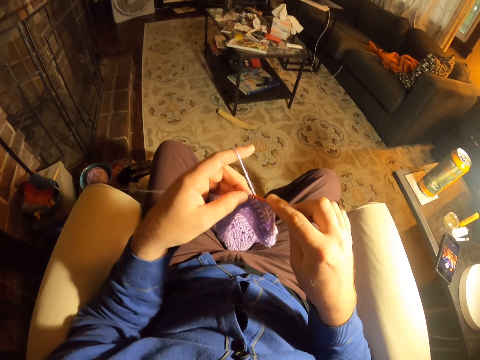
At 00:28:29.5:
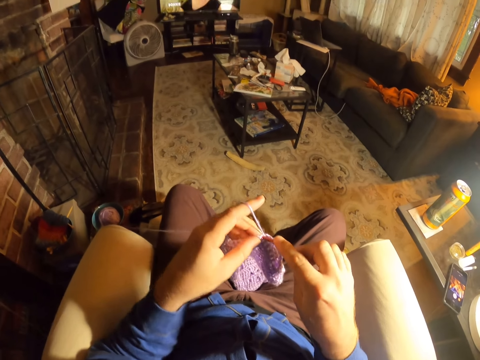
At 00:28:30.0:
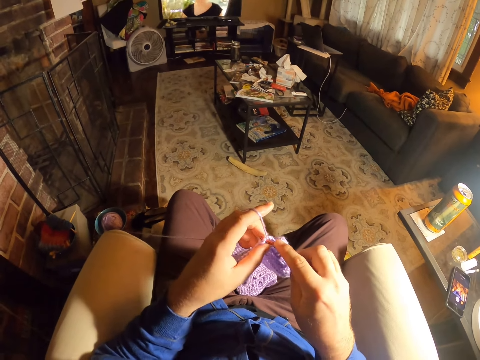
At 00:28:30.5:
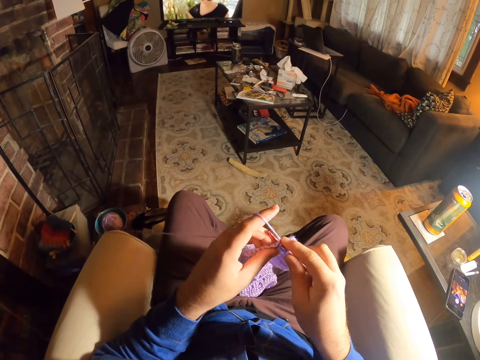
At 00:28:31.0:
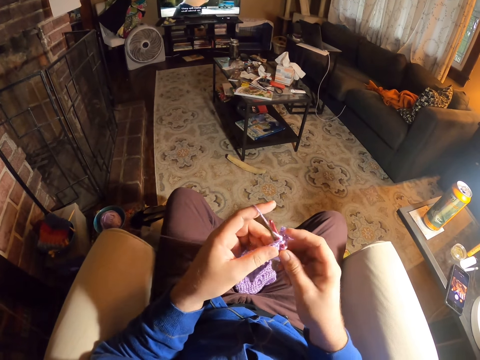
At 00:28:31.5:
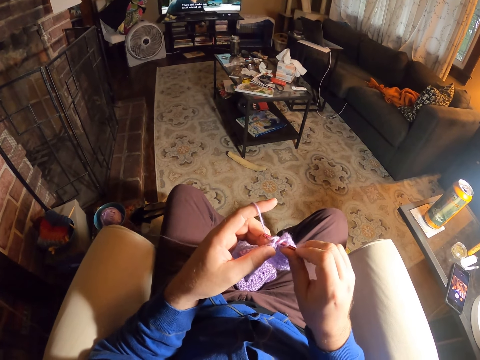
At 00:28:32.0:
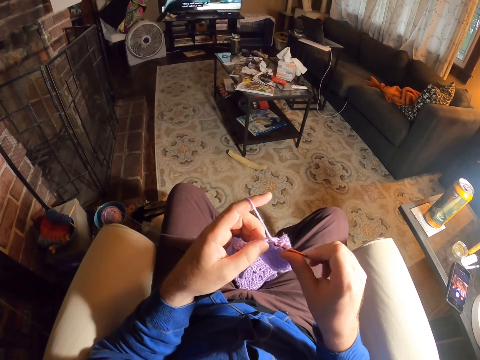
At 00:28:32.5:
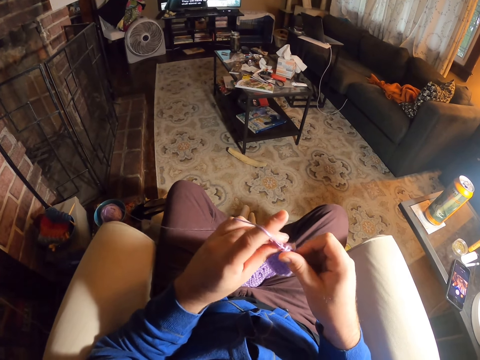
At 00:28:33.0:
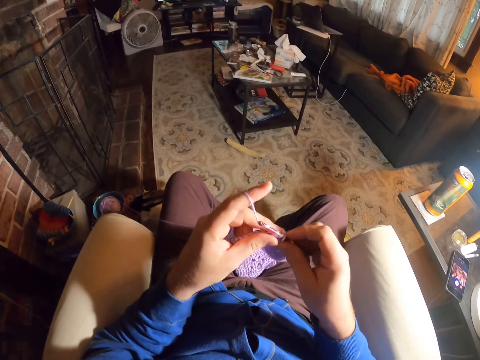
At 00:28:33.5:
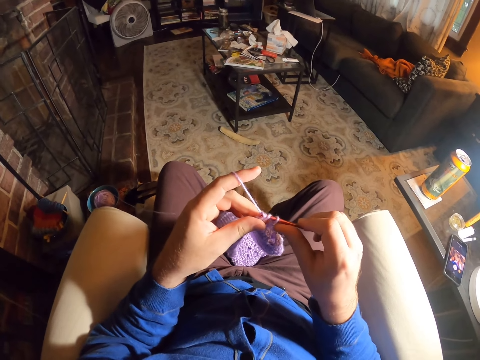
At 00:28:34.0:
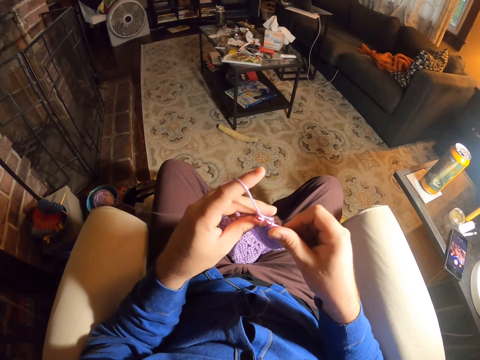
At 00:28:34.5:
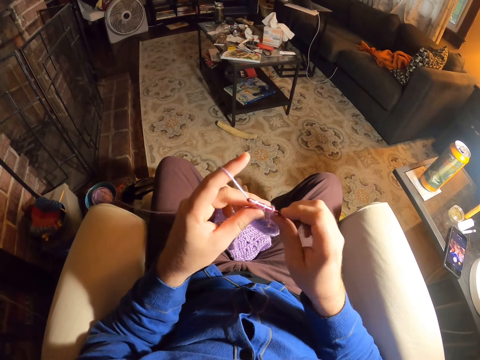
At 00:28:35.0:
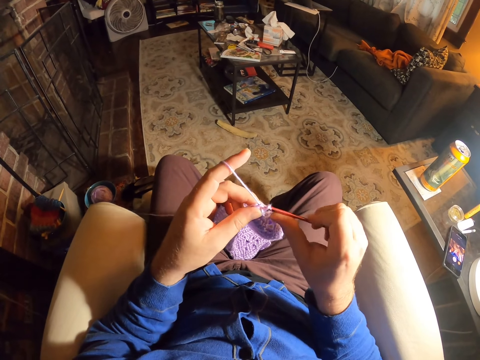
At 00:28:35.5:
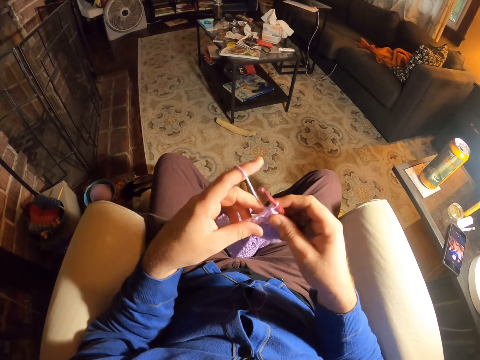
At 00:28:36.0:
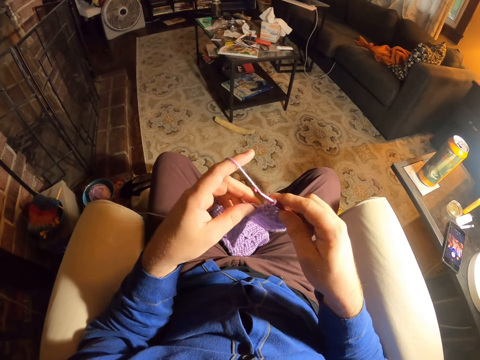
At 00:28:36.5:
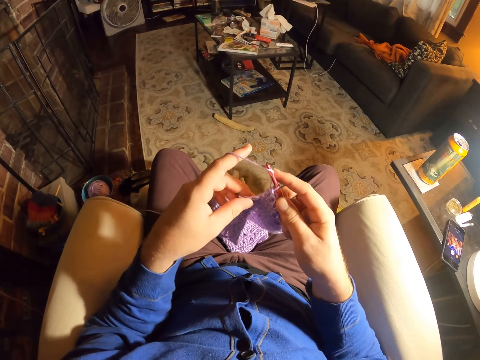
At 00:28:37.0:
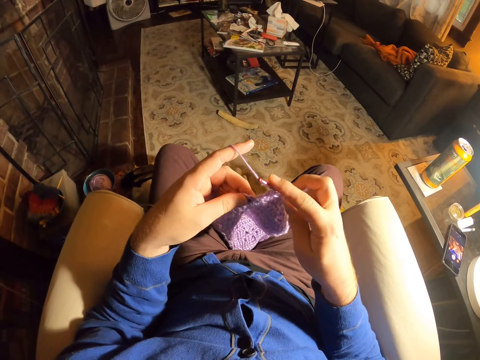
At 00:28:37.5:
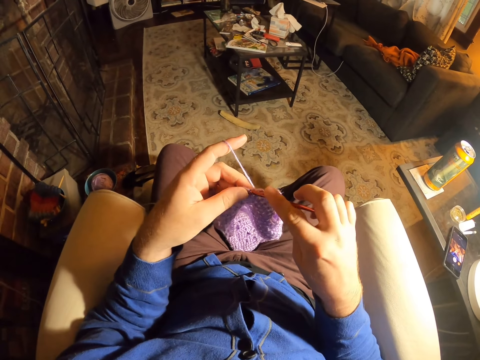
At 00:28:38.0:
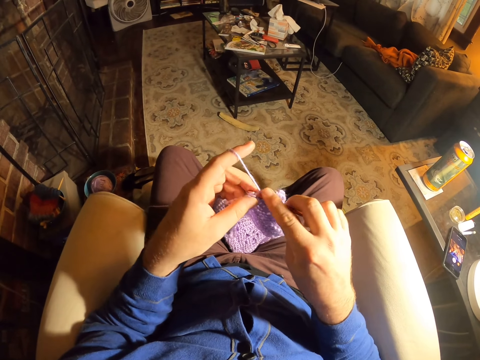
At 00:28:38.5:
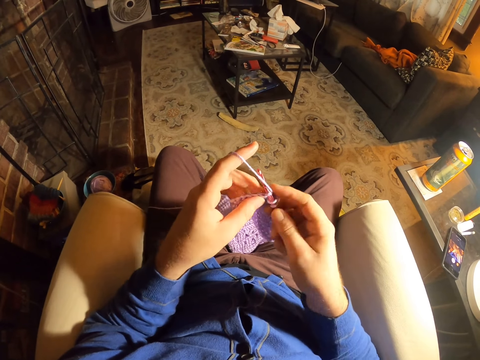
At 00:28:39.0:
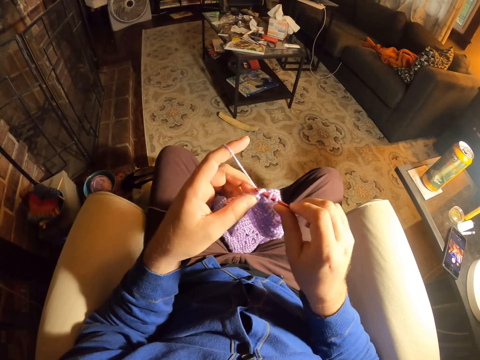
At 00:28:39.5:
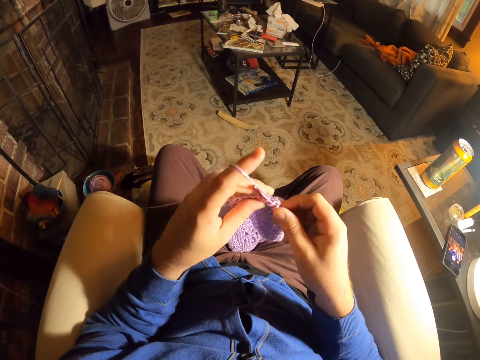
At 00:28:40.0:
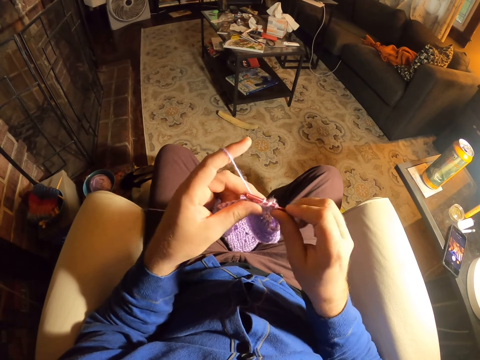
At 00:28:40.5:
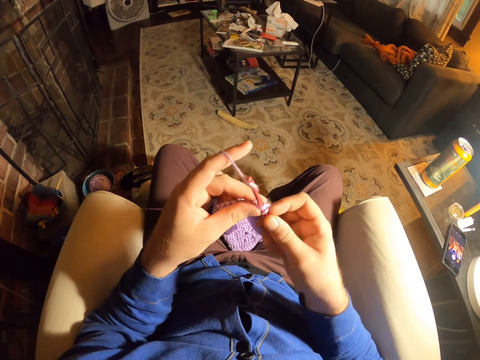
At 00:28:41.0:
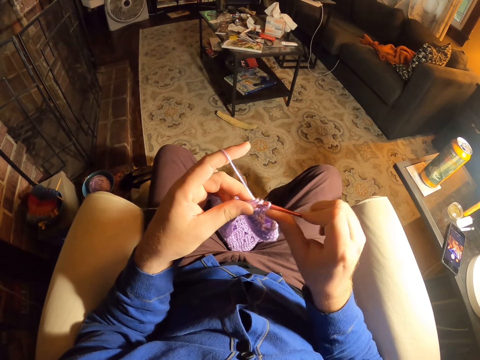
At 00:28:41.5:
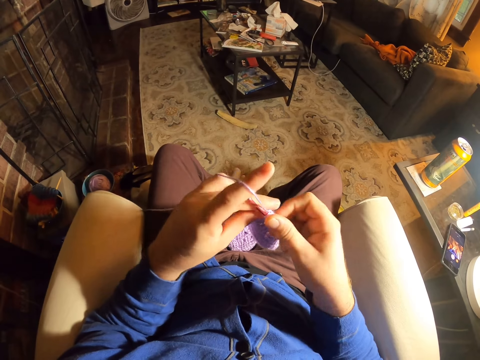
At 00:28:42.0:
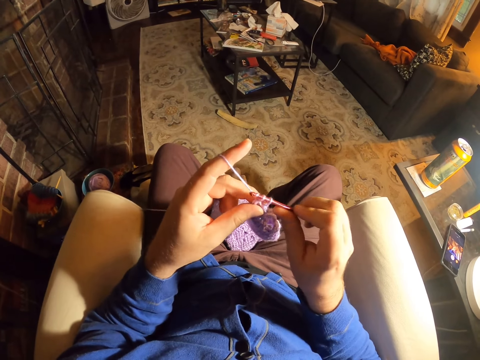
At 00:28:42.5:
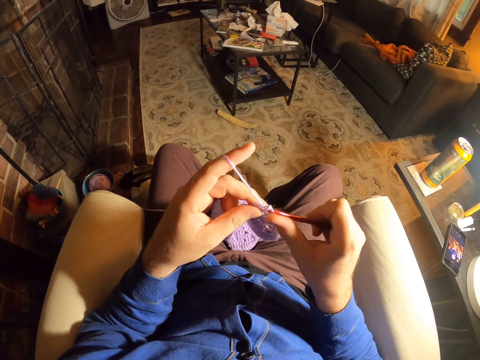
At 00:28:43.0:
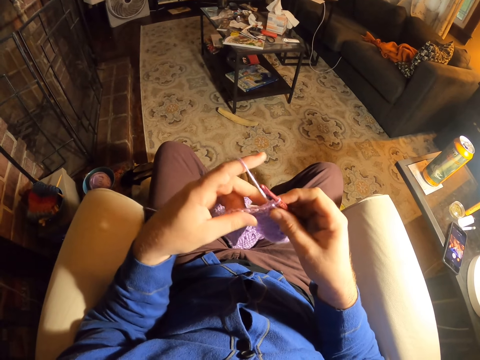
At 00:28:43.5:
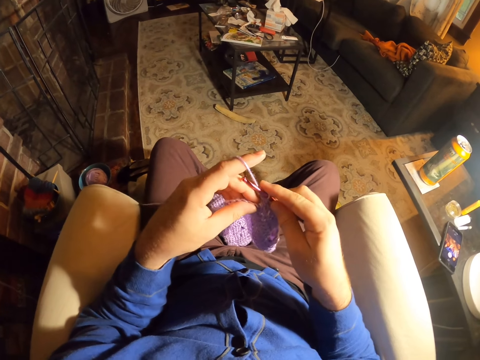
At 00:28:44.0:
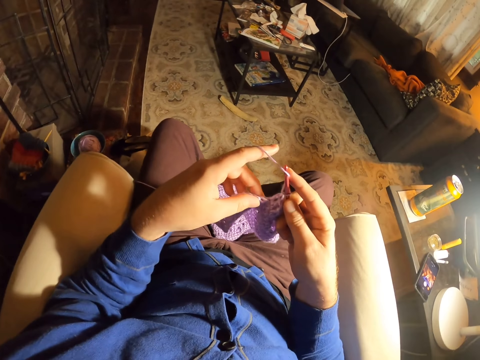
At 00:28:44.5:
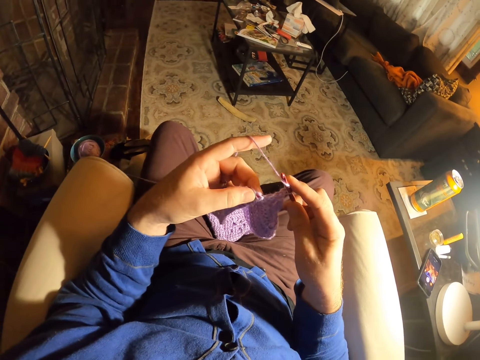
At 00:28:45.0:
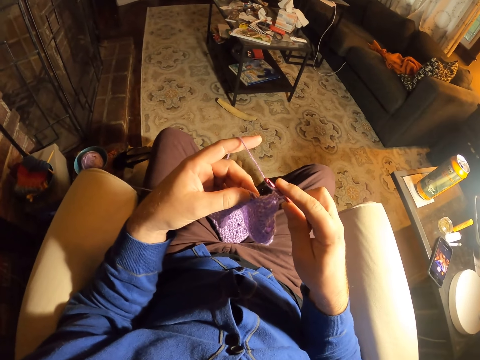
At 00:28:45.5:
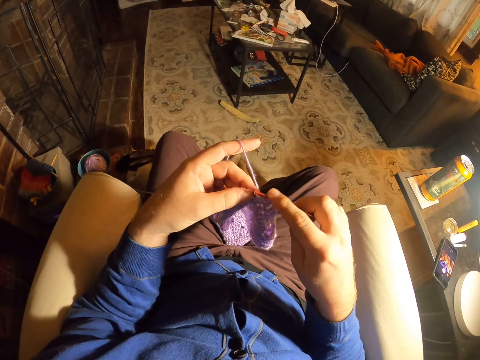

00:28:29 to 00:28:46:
The camera wearer knits the fabric with the crochet needle. They watch the television. They roll thread around the crochet needle. They knit the fabric with the crochet needle. They examine the stitches. They roll thread around the crochet needle. They knit the fabric with the crochet needle. They roll thread around the crochet needle. They knit the fabric with the crochet needle. They roll thread around the crochet needle. They knit the fabric with the crochet needle. They examine the stitches. They roll thread around the crochet needle.

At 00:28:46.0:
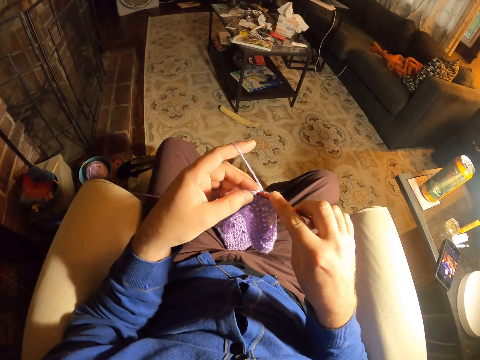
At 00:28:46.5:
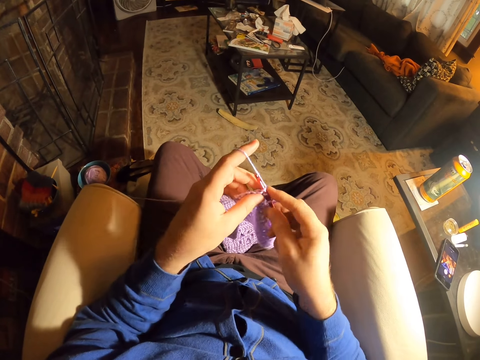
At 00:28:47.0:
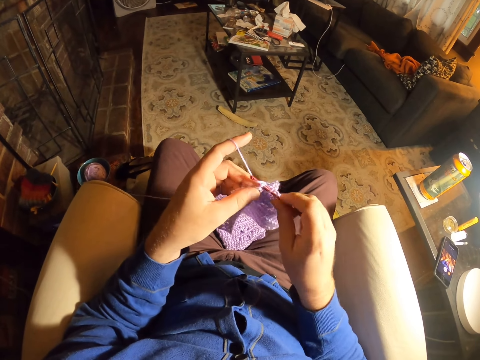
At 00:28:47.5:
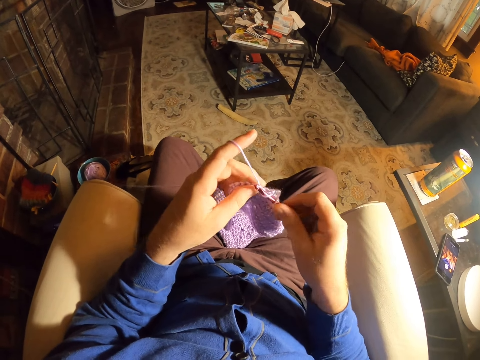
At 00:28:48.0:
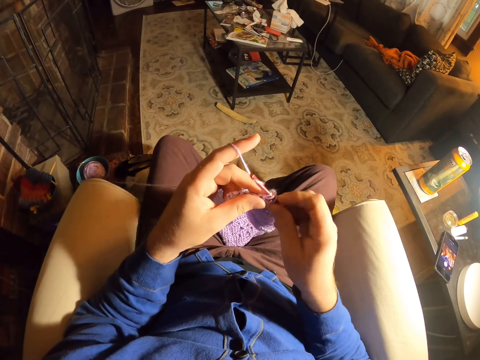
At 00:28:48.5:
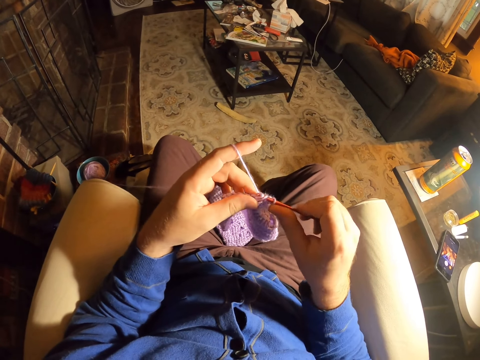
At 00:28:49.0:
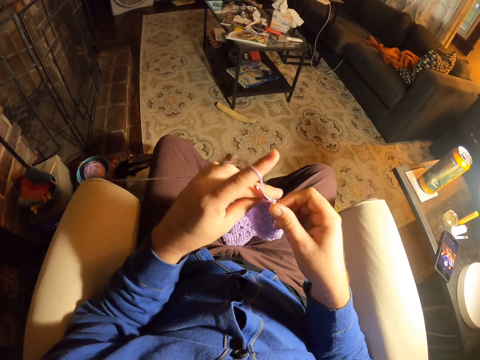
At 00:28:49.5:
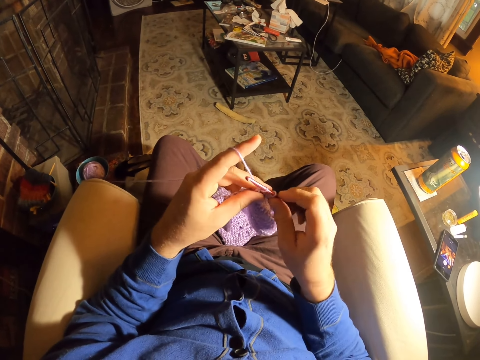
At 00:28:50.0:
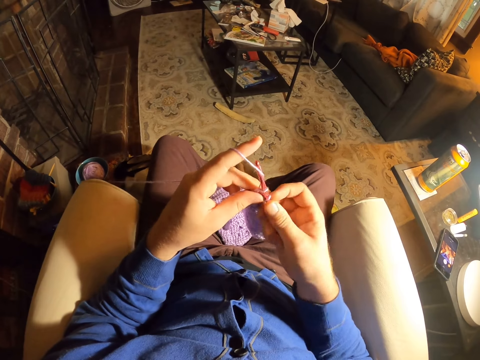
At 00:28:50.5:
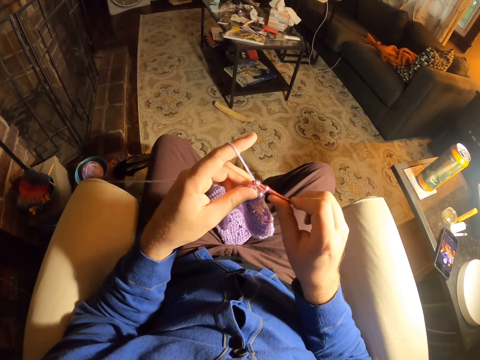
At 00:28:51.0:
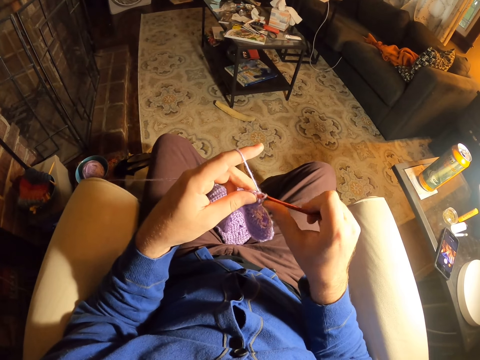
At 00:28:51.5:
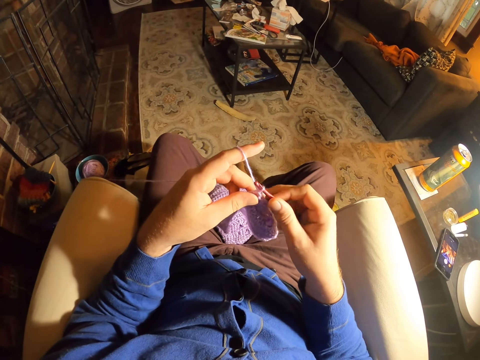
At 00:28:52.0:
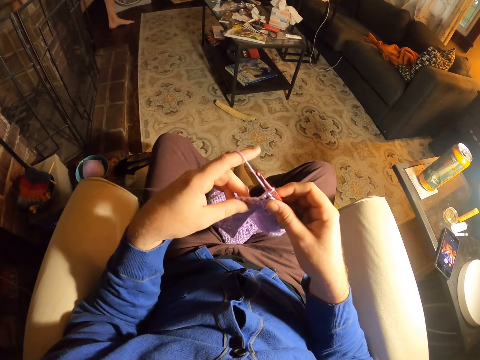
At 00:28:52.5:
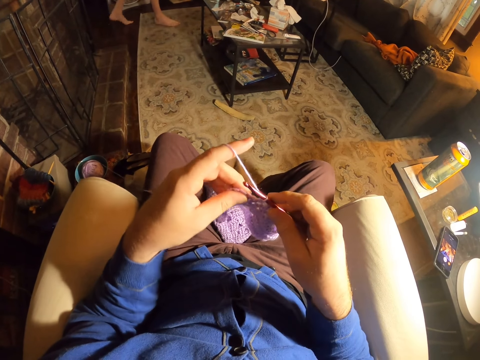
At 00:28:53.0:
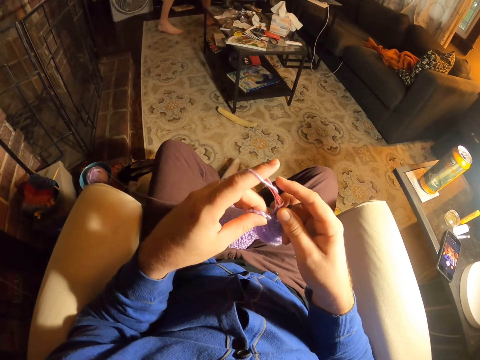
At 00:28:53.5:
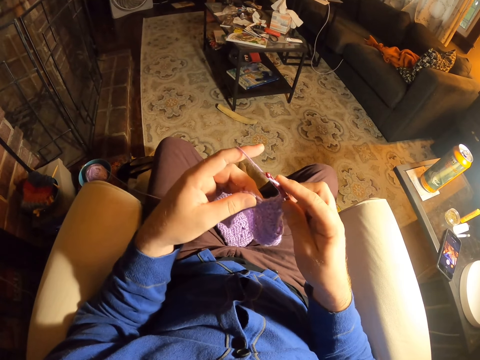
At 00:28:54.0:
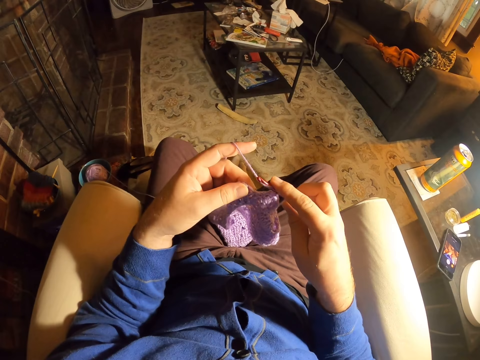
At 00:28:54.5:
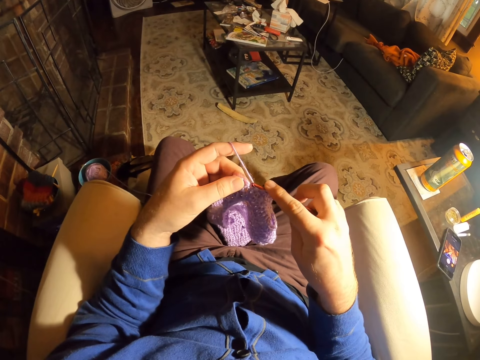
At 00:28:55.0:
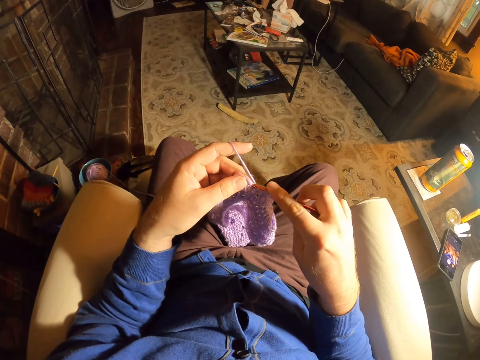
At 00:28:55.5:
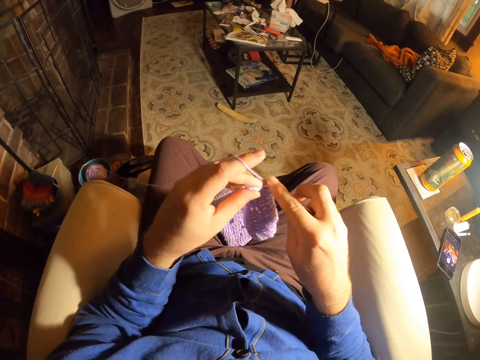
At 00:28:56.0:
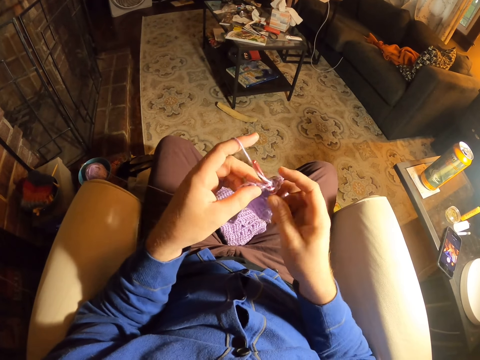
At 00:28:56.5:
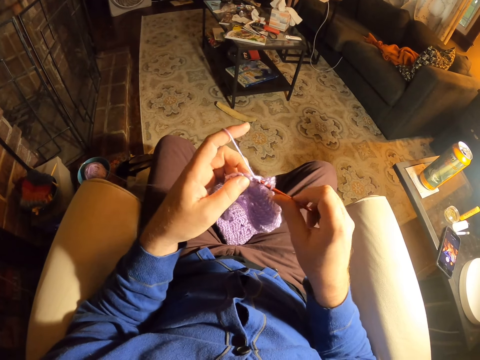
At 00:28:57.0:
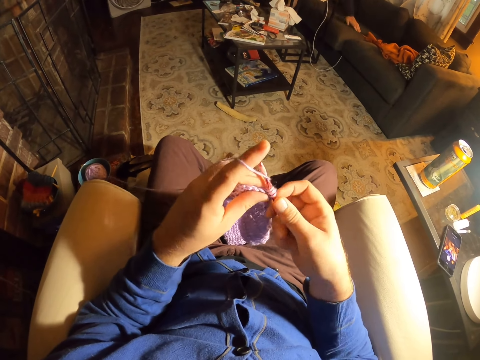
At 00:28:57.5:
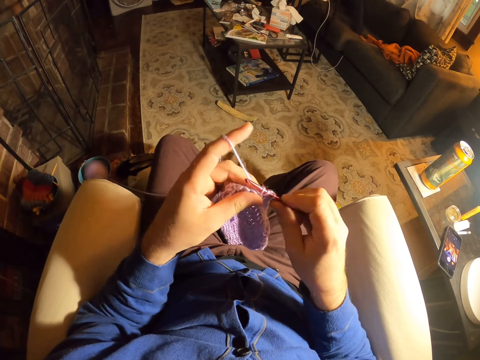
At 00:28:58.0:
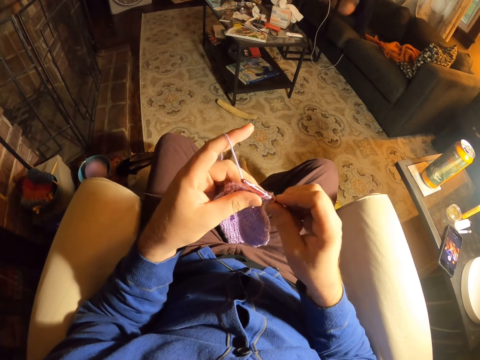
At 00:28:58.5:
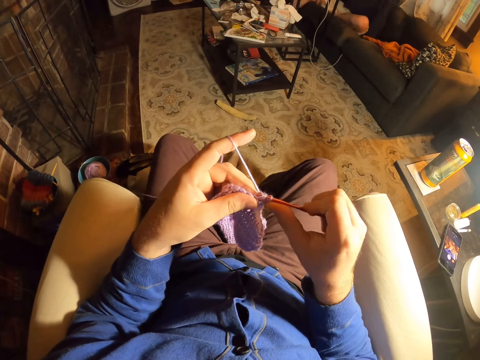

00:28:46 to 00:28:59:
The camera wearer knits the fabric with a crochet needle. They roll thread around the crochet needle. They knit the fabric with the crochet needle. They roll thread around the crochet needle. They knit the fabric with the crochet needle. A person walks into the room. The camera wearer examines the stitches. They roll thread around the crochet needle. They knit the fabric with the crochet needle. They roll thread around the crochet needle. The person sits on a chair.
